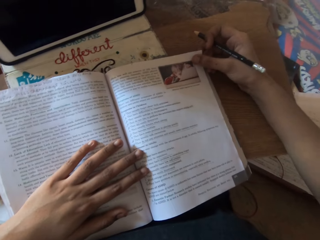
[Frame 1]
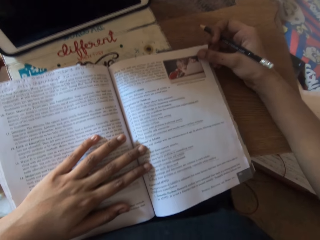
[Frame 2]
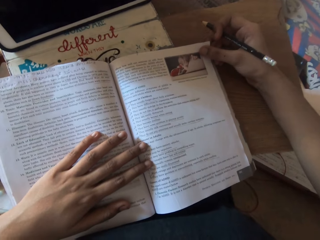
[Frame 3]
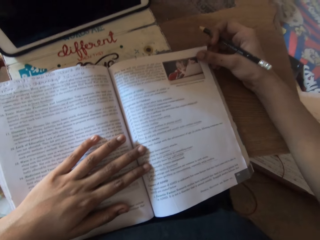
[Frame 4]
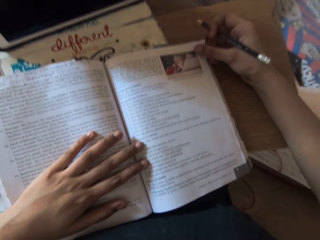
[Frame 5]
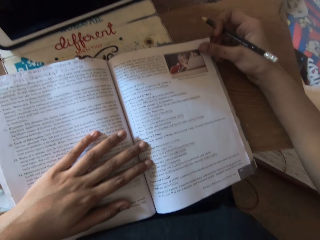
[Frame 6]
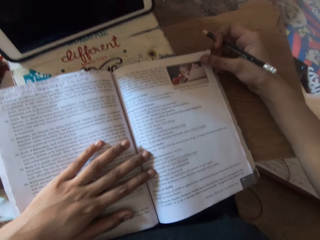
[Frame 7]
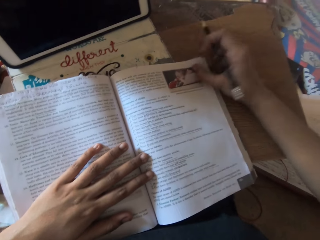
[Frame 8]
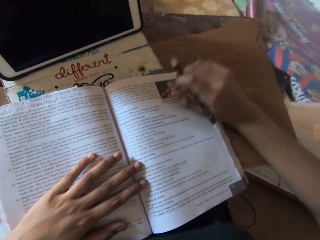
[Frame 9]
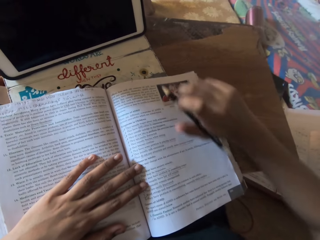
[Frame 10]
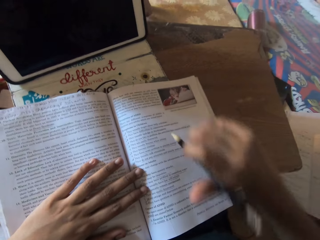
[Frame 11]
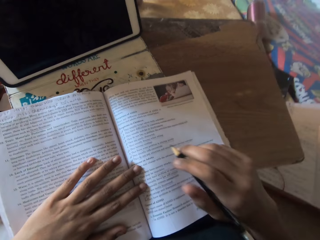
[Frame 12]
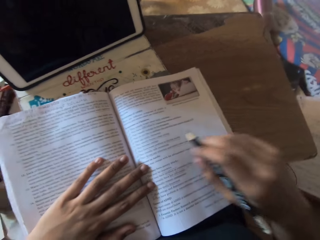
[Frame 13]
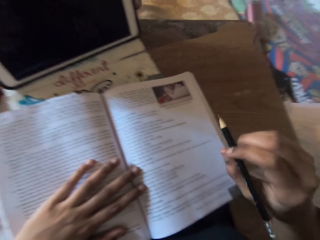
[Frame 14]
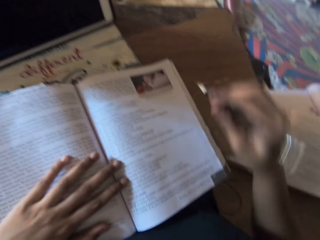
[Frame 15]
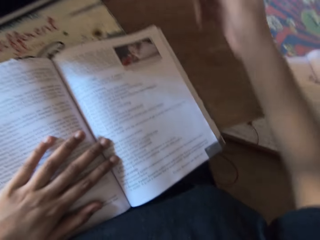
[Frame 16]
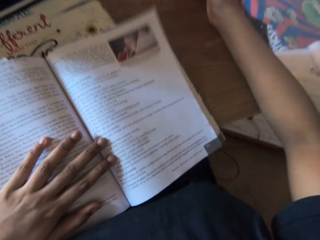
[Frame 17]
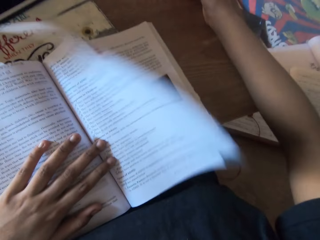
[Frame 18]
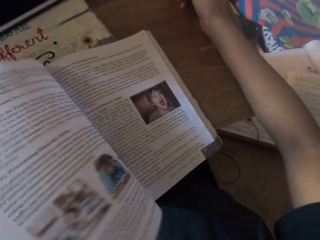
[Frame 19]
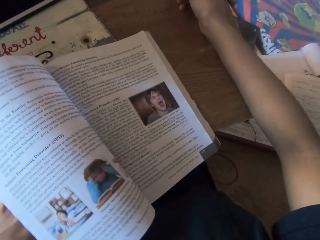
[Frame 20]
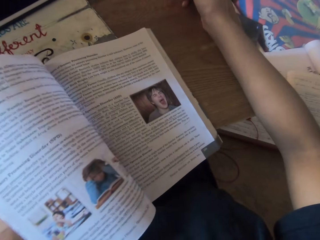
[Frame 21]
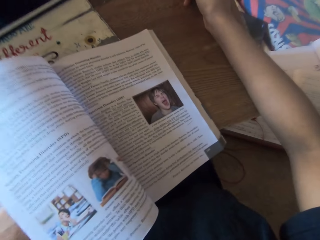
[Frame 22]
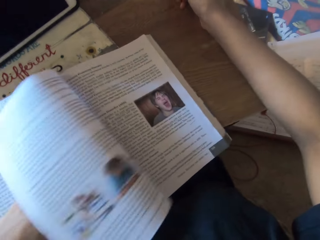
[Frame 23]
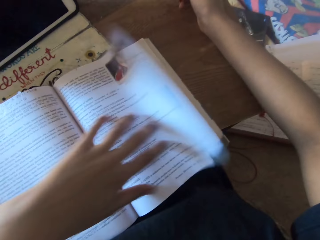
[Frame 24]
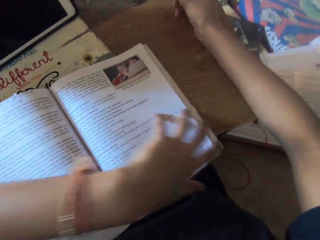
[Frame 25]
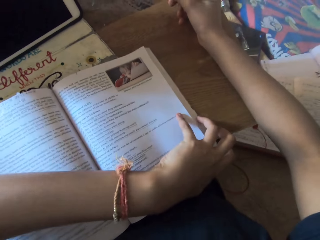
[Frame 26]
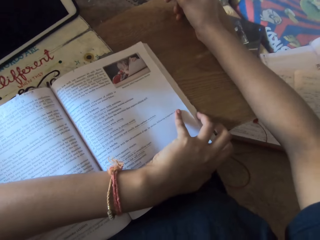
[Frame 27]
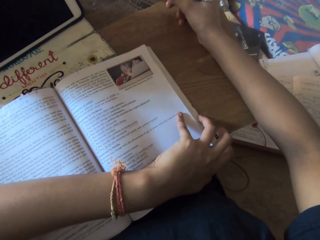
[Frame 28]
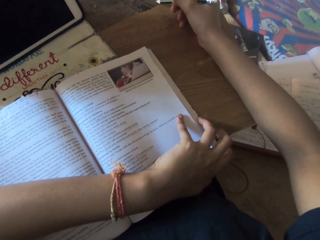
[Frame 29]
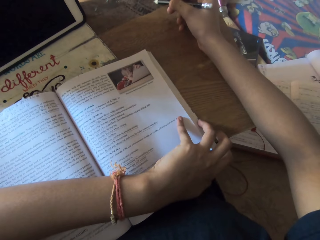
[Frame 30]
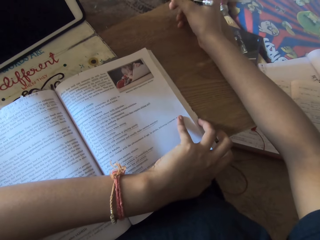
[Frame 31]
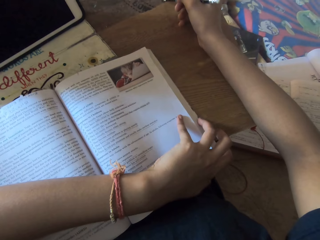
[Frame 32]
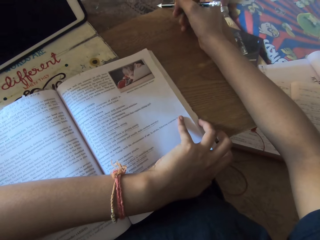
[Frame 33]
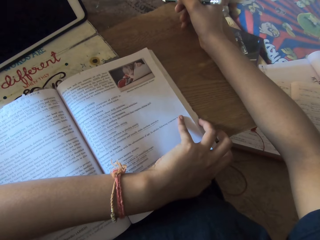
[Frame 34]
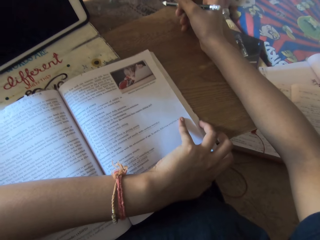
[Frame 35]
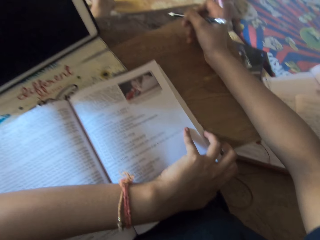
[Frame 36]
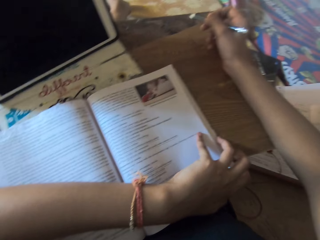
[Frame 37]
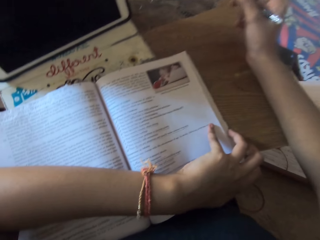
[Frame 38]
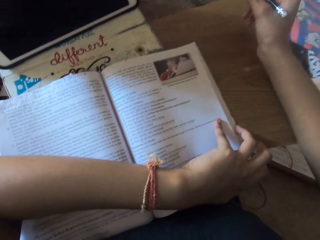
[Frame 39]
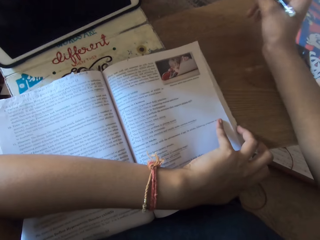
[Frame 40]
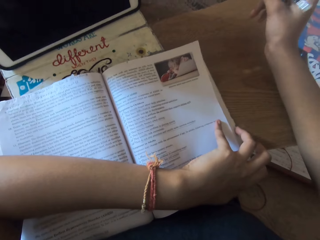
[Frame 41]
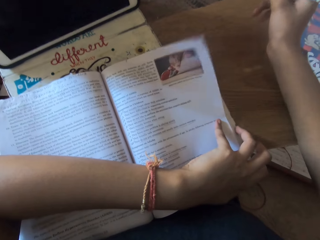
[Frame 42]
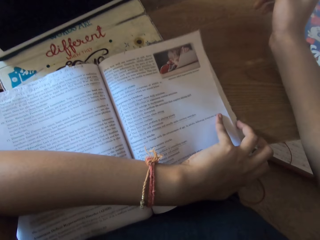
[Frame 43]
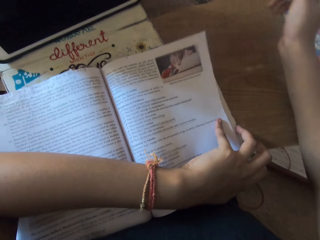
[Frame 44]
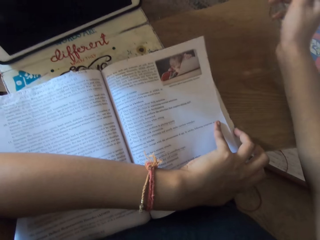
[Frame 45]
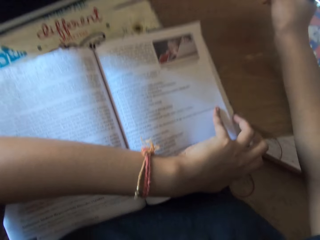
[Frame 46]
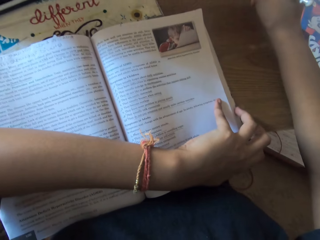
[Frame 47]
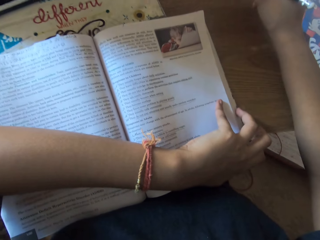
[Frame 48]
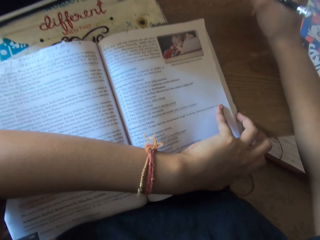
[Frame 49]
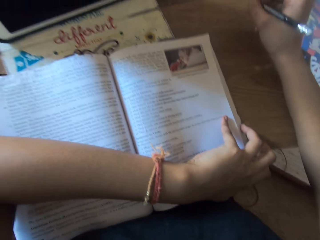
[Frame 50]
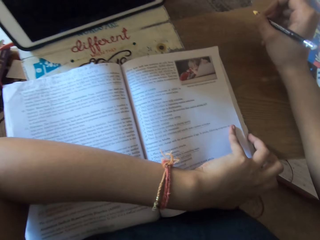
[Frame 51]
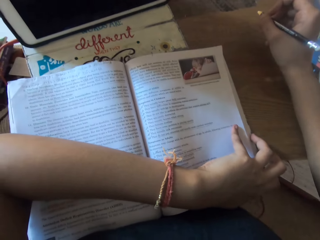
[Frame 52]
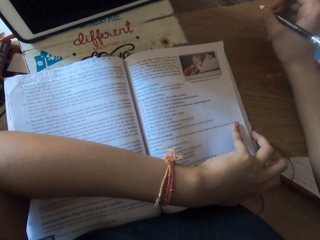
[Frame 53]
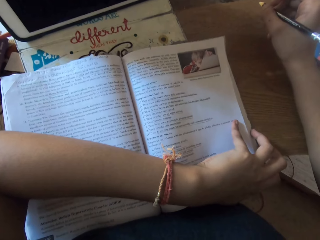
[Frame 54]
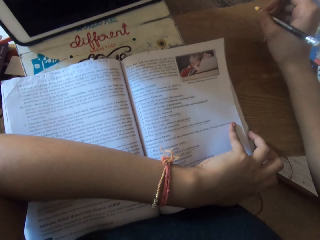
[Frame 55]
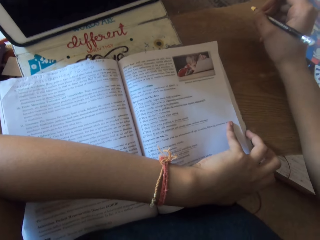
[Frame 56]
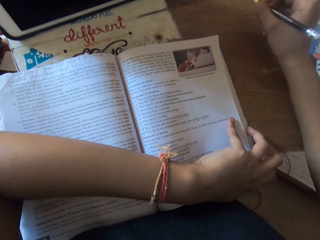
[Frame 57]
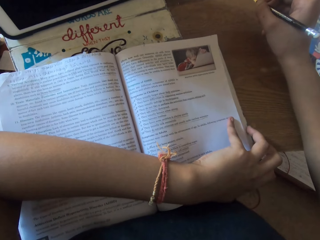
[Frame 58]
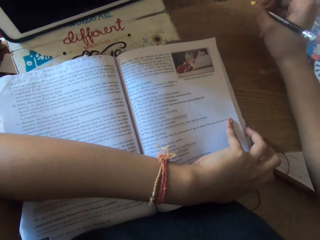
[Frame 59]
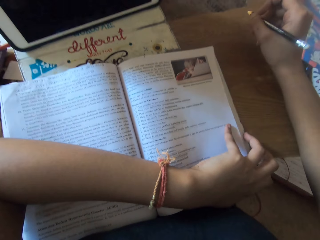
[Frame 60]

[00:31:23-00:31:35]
The camera wearer places her right hand on the table. She flips to another page. She holds the book to the table with her left hand. She reads the book.

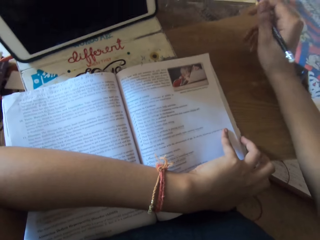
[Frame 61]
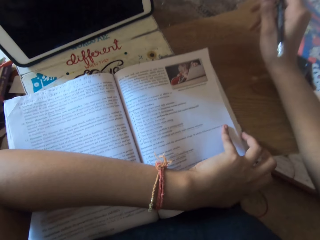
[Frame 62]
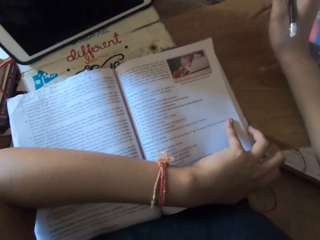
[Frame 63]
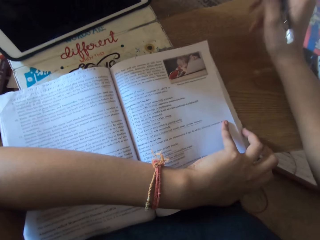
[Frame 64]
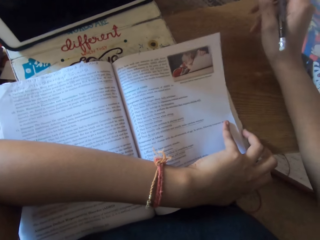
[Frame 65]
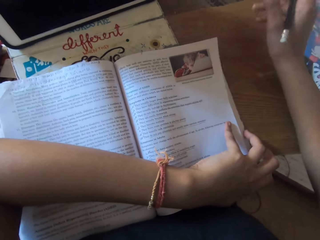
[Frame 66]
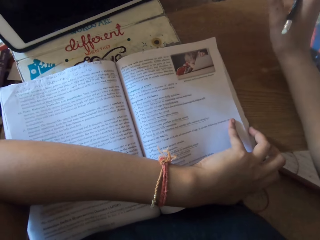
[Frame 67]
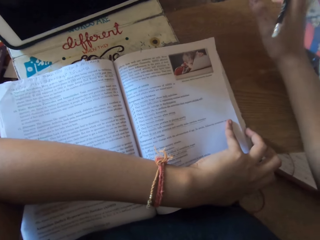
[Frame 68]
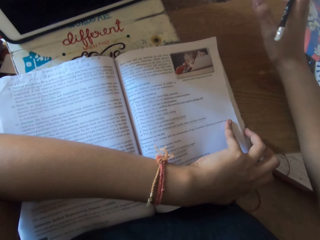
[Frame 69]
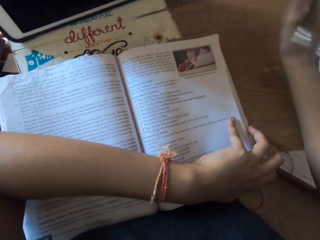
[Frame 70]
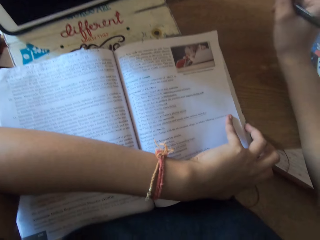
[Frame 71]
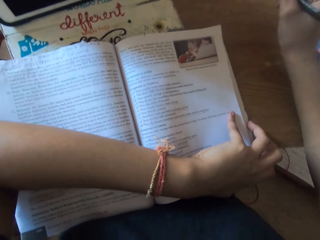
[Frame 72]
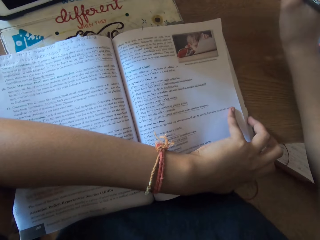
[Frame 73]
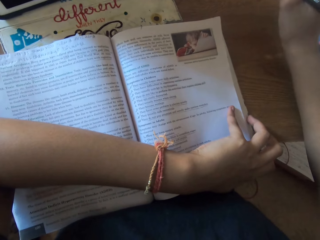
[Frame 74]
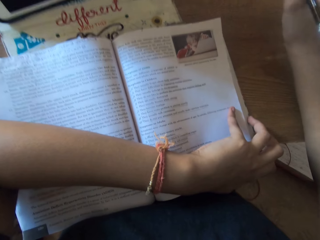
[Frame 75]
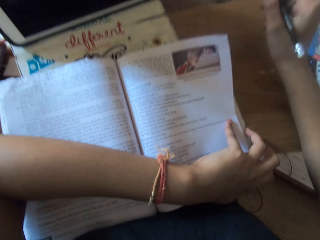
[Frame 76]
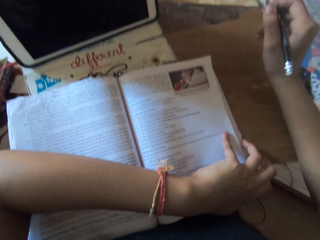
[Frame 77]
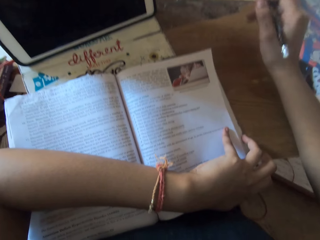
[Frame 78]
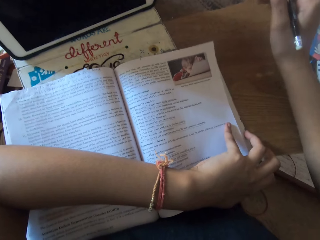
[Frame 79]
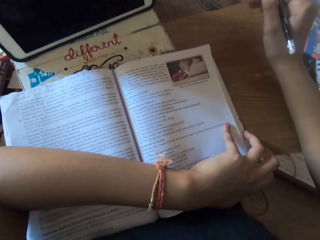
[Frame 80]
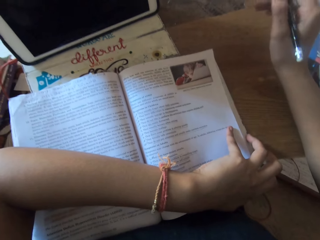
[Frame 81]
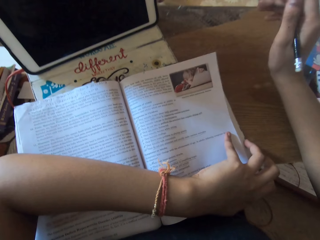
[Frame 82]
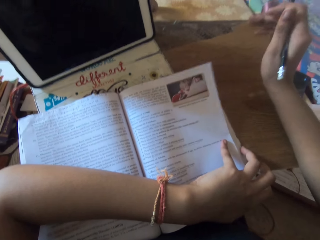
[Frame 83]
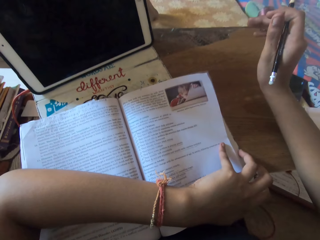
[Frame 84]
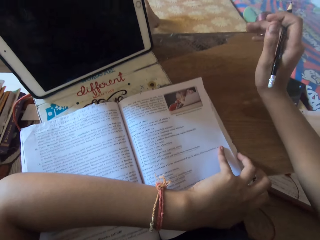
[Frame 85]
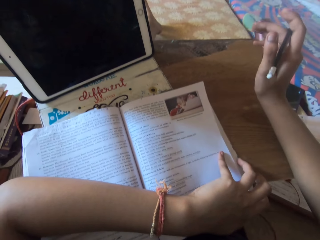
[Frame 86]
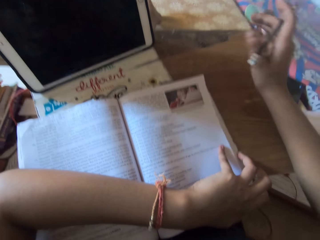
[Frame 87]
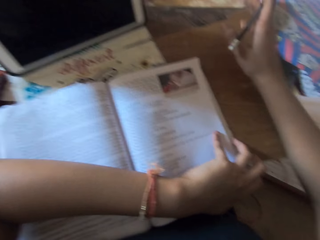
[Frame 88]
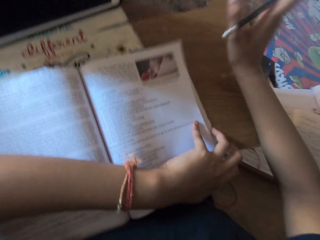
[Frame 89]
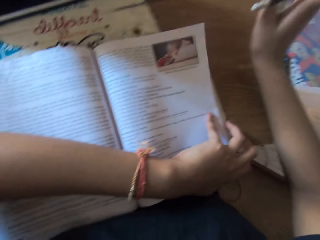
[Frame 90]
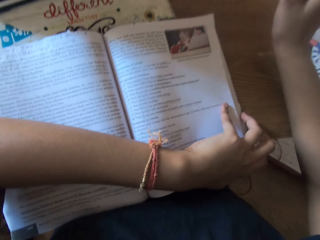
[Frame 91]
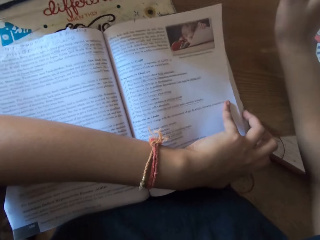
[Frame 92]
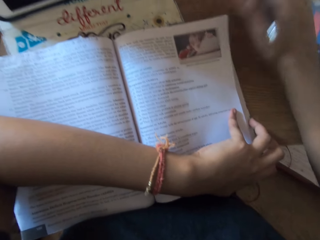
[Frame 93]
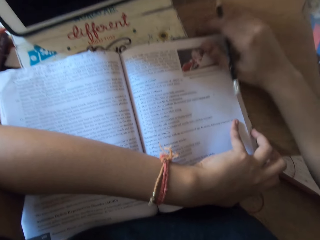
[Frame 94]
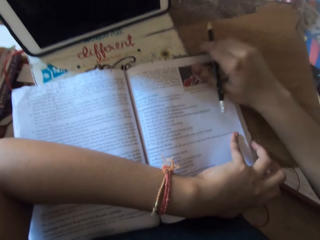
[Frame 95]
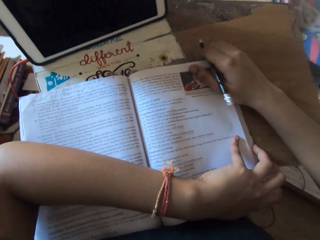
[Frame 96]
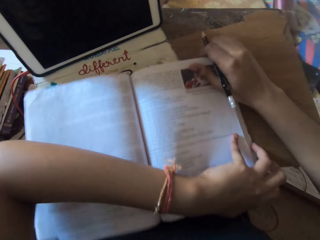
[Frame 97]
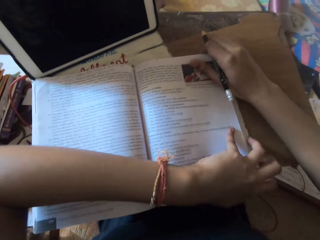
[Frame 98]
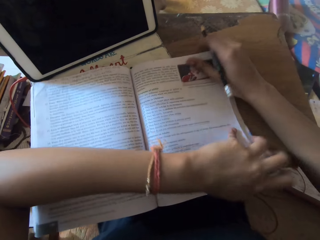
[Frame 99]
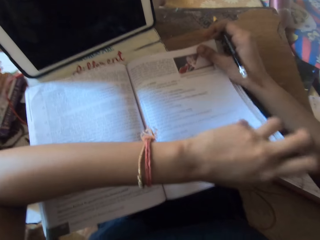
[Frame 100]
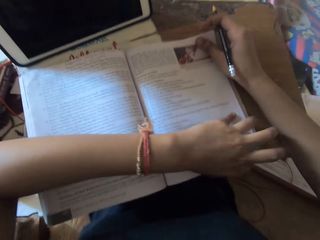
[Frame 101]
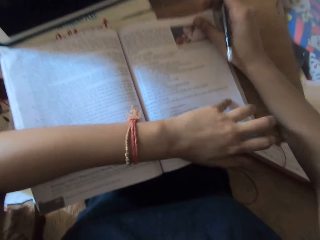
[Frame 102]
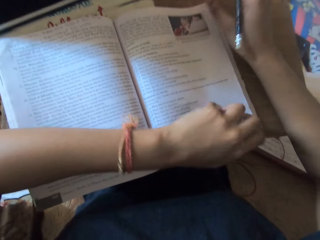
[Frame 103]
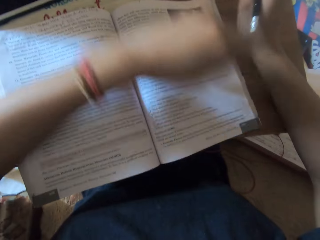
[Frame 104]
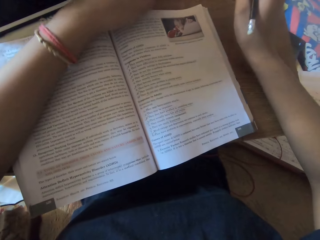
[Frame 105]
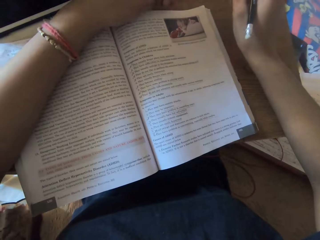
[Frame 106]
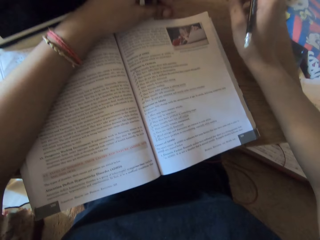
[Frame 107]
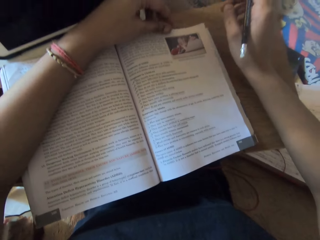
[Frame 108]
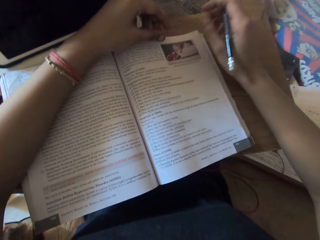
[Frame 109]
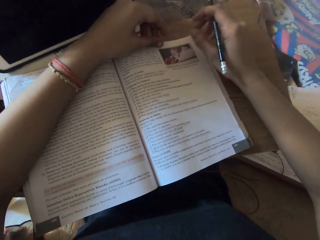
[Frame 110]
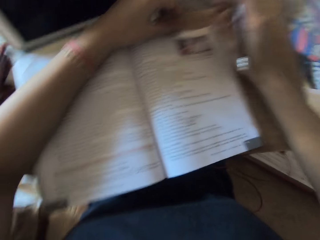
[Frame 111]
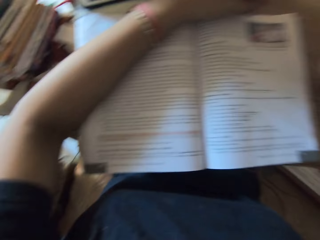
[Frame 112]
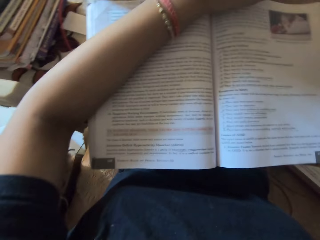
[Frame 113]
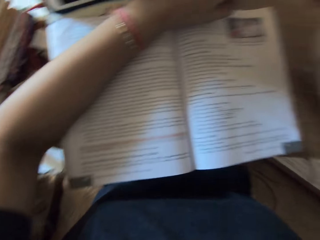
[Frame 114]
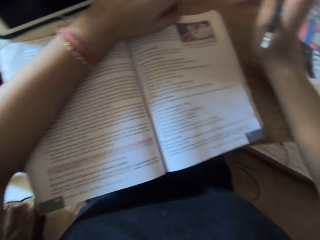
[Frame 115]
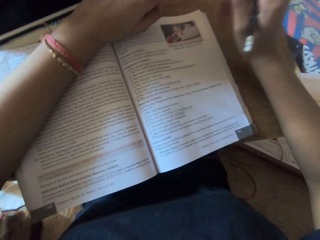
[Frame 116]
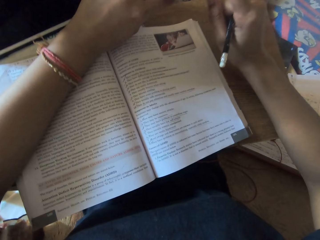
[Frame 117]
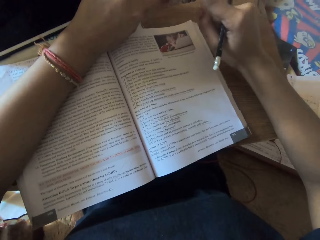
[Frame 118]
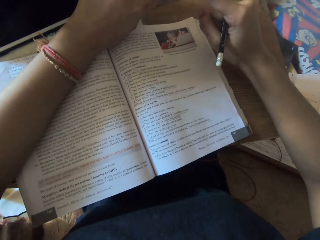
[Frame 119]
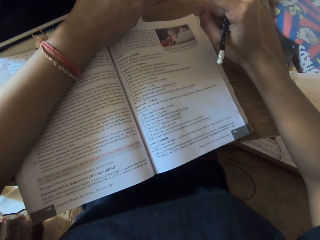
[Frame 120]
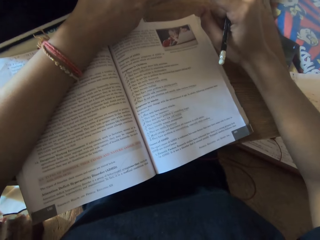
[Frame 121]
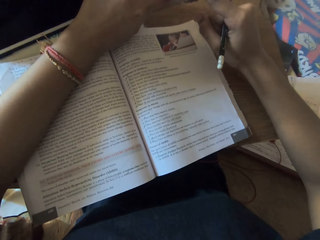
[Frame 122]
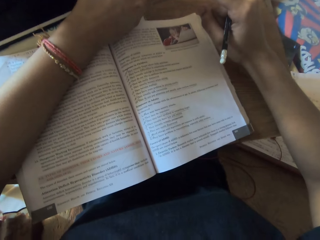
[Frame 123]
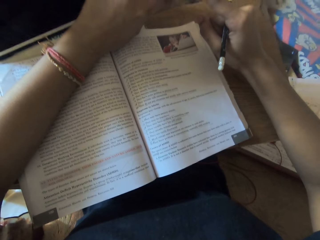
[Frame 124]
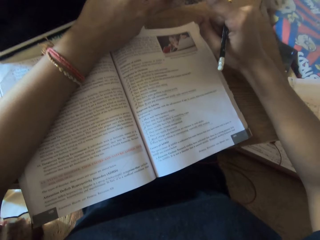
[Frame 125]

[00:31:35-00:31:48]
The camera wearer adjusts the book on the table with her right hand.
